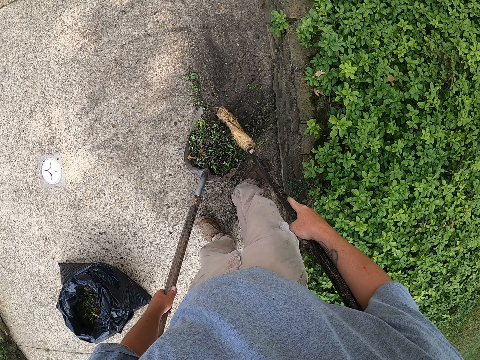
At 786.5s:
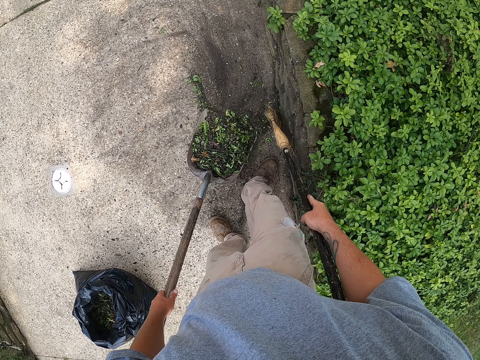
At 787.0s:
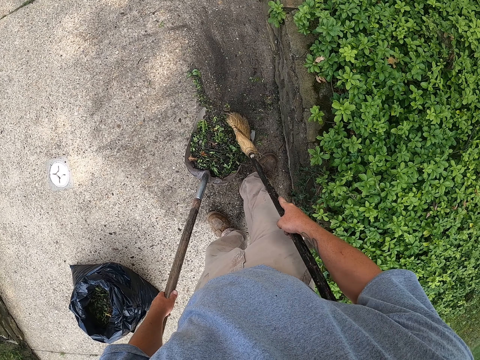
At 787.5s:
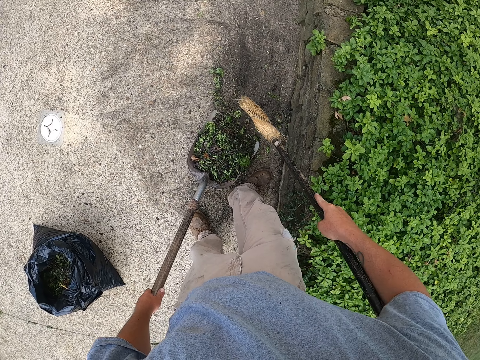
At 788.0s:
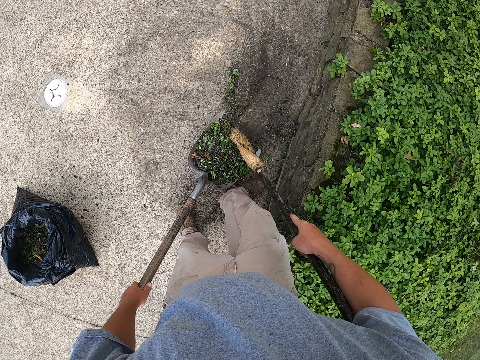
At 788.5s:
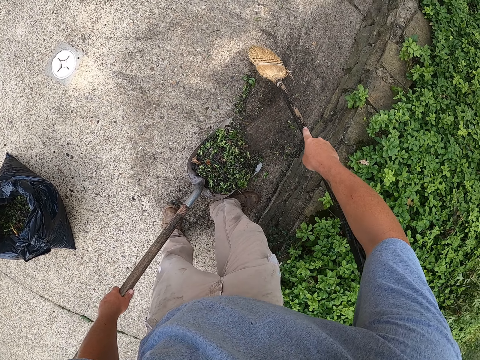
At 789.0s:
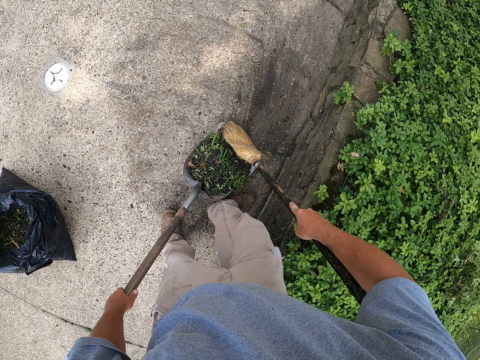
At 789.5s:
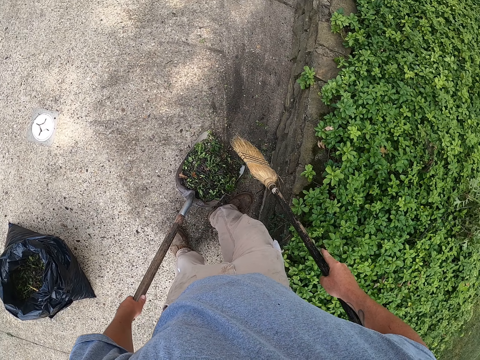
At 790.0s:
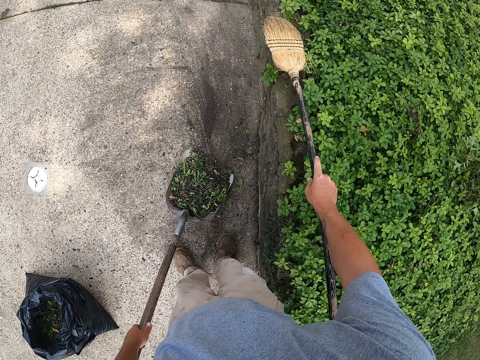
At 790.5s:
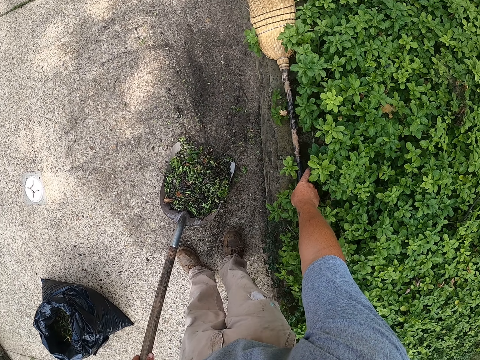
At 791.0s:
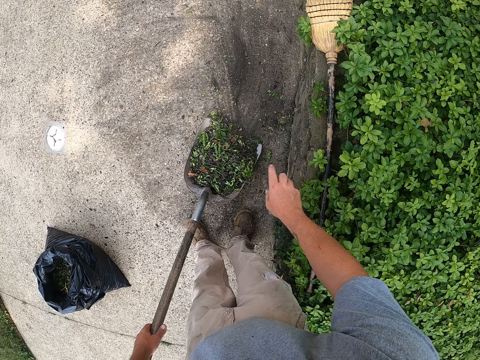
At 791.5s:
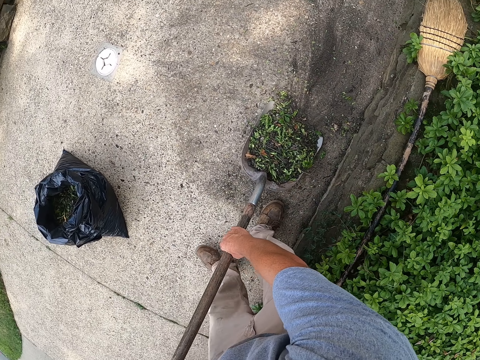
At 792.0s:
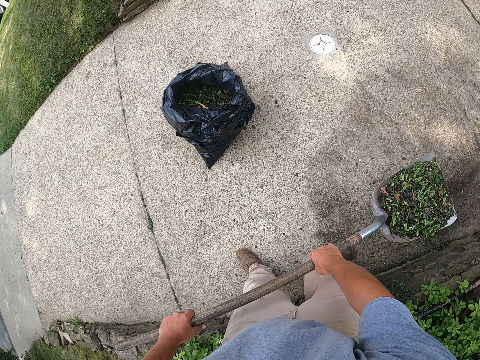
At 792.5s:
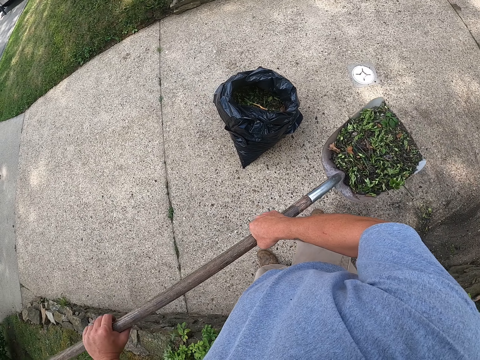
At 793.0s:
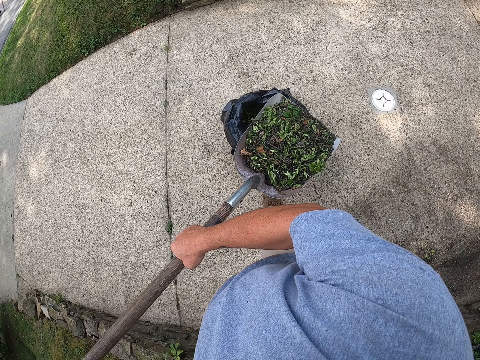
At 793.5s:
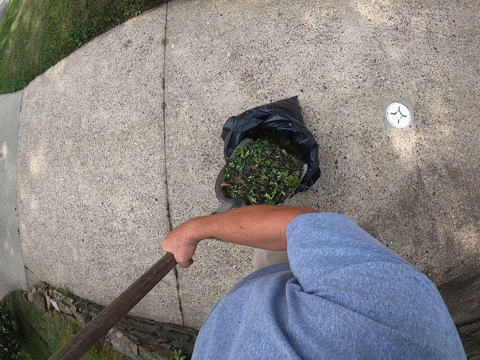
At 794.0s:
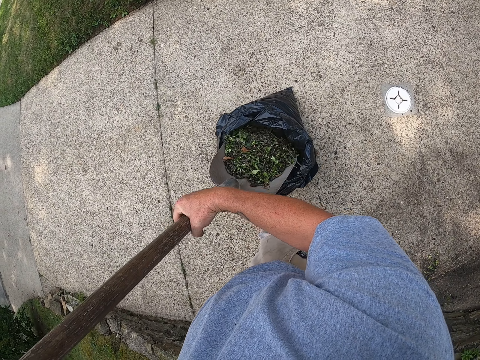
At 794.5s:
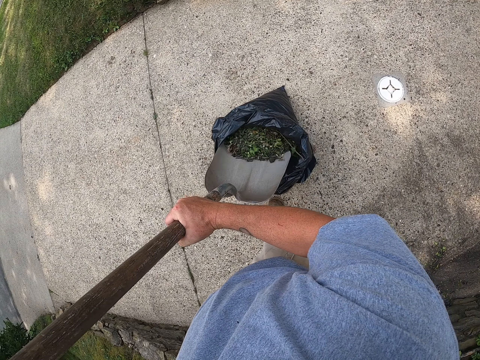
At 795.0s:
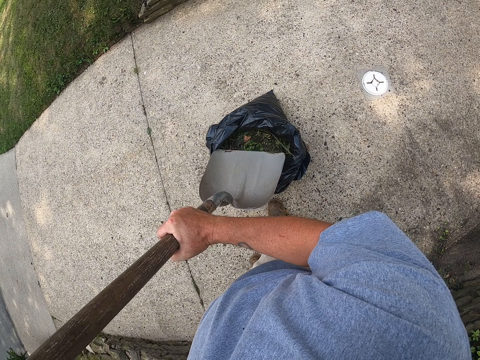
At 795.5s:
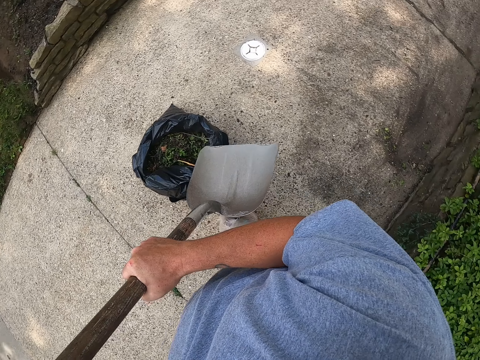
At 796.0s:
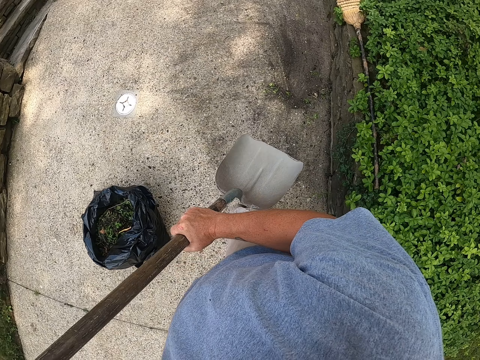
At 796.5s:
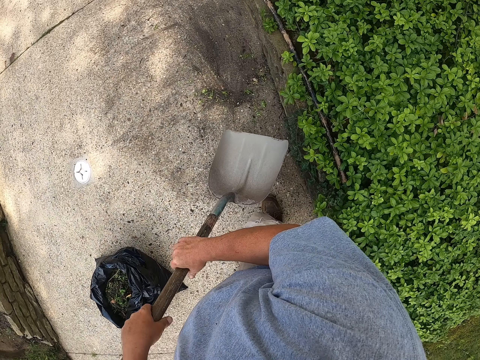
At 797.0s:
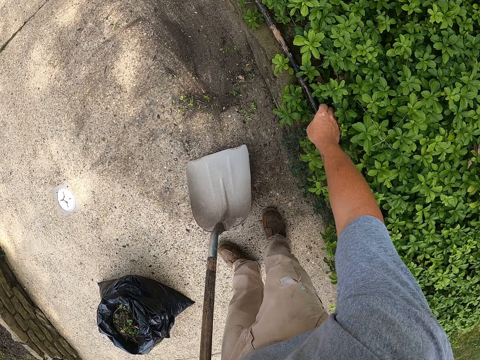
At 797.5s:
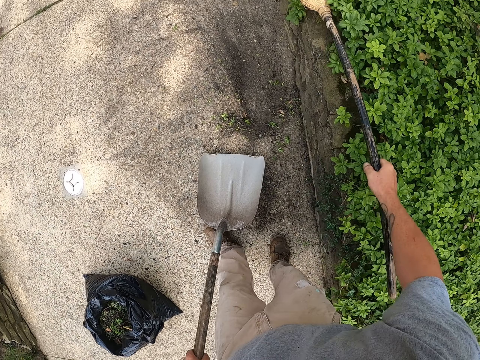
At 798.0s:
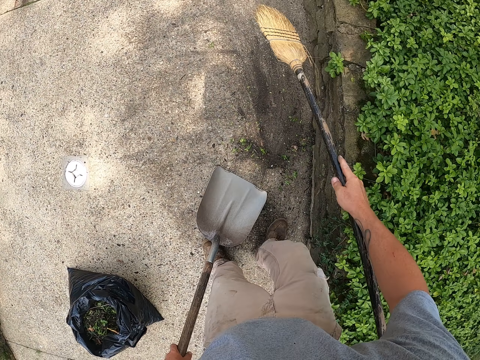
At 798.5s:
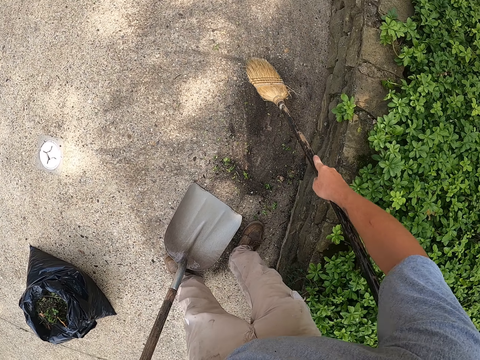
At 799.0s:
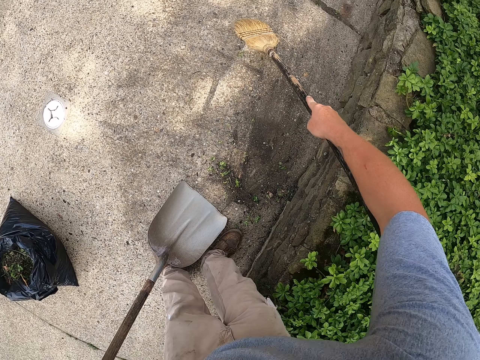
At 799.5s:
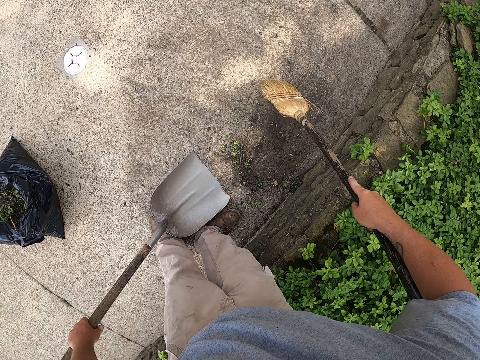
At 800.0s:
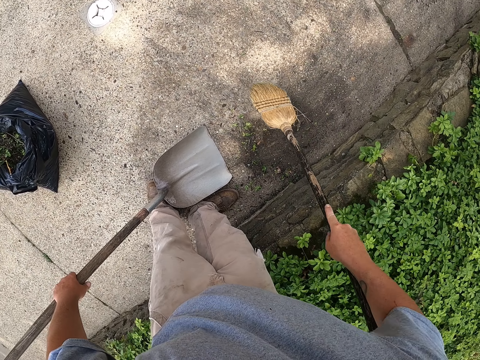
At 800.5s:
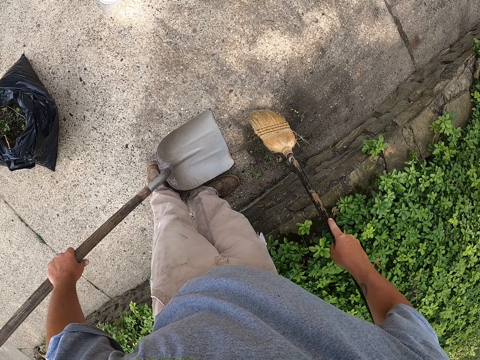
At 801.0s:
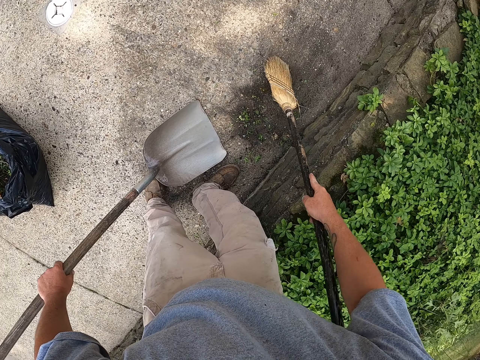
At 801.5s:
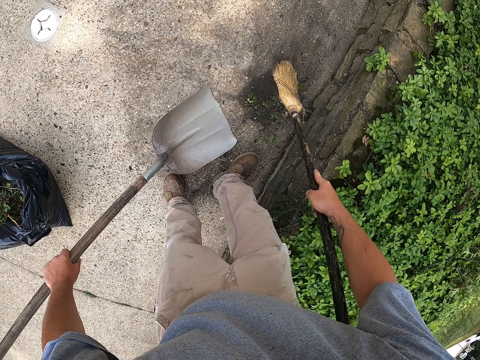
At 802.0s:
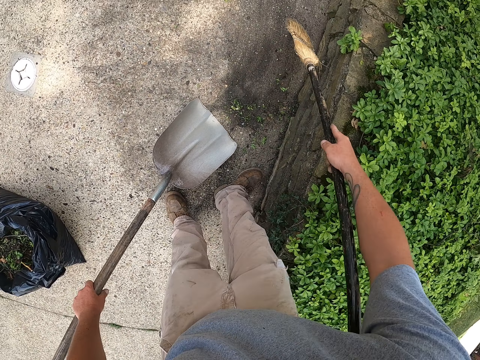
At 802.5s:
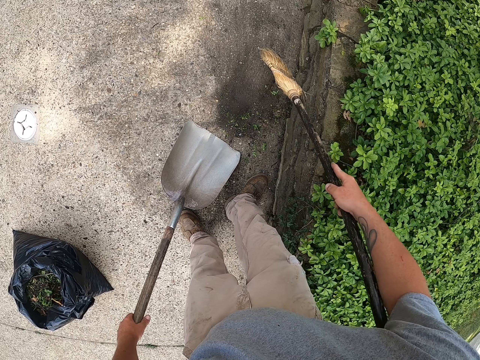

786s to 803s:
The camera wearer puts the broom on the wall. They lift the spade. They put litter in the waste bag. They pick up the broom, sweep with the broom, and pick trash with a shovel and the broom.

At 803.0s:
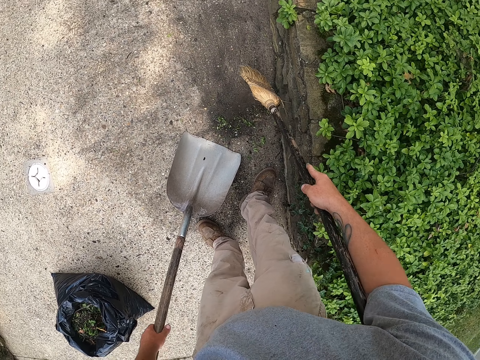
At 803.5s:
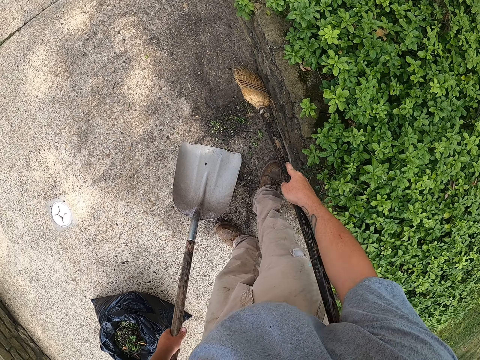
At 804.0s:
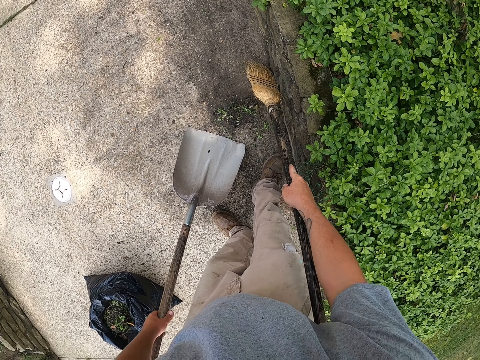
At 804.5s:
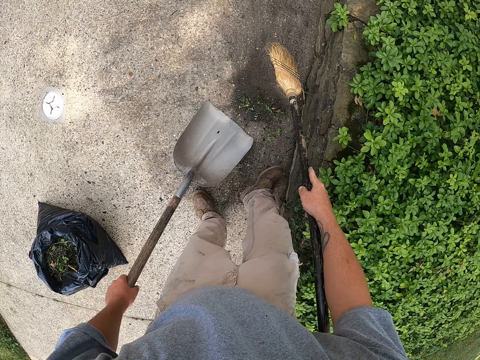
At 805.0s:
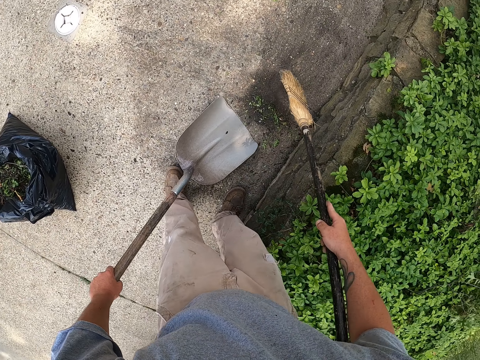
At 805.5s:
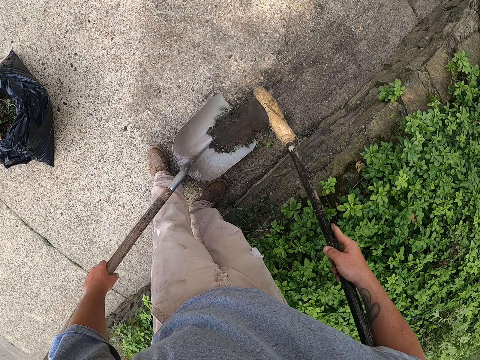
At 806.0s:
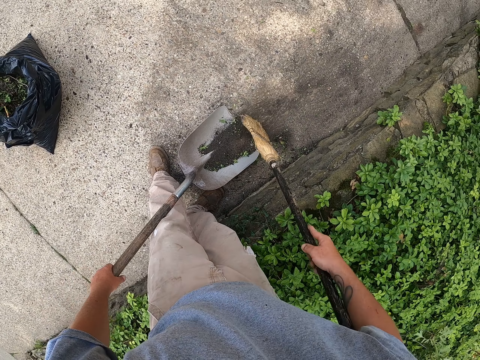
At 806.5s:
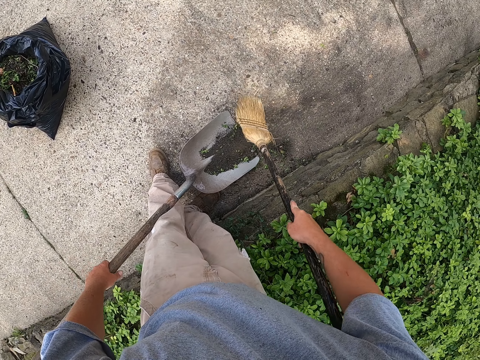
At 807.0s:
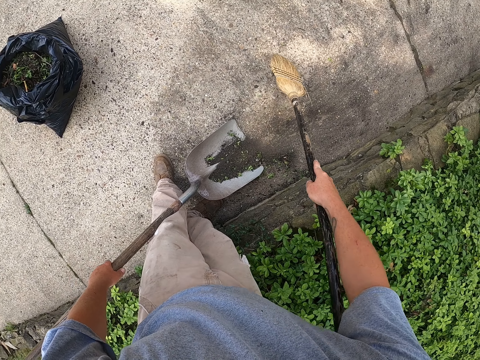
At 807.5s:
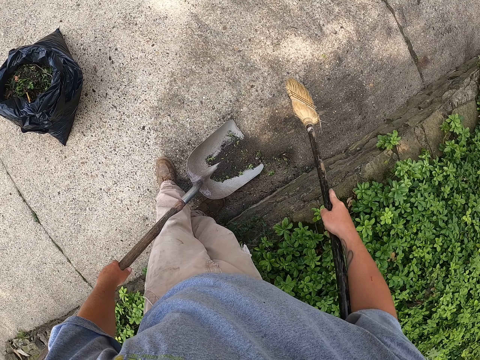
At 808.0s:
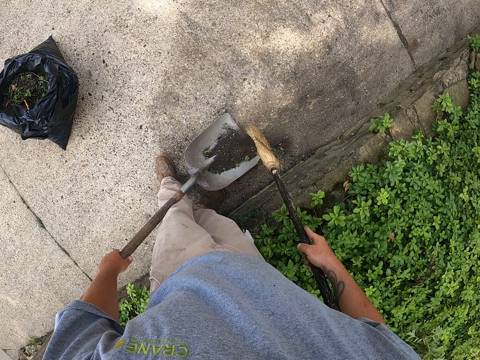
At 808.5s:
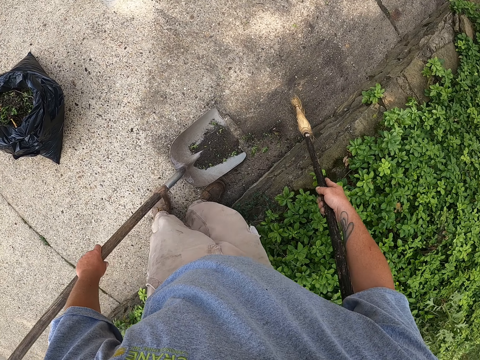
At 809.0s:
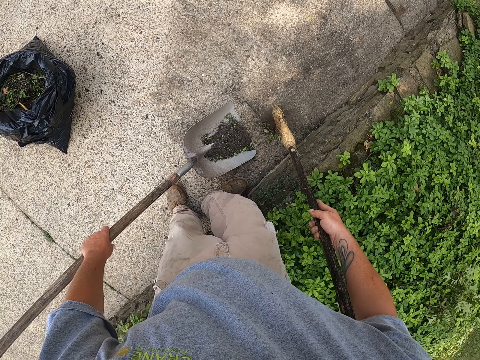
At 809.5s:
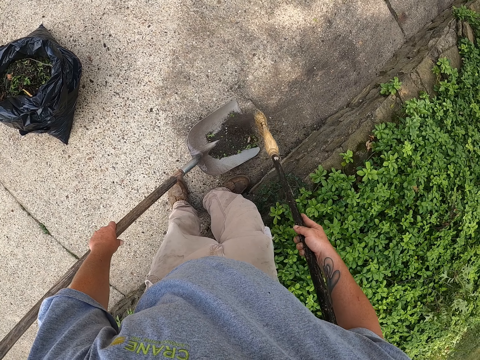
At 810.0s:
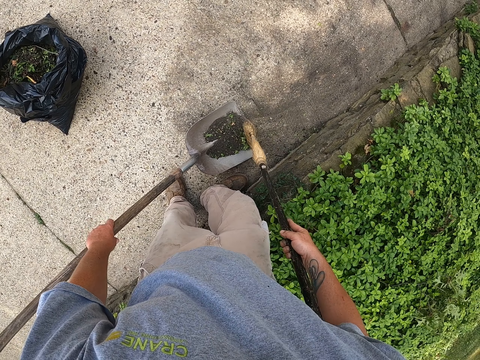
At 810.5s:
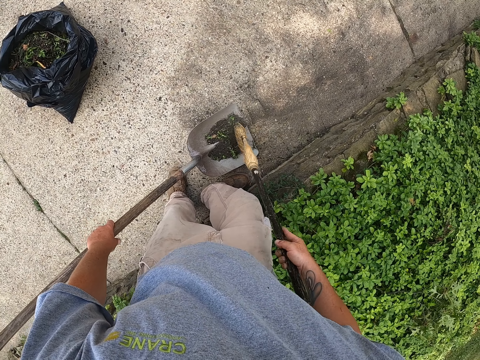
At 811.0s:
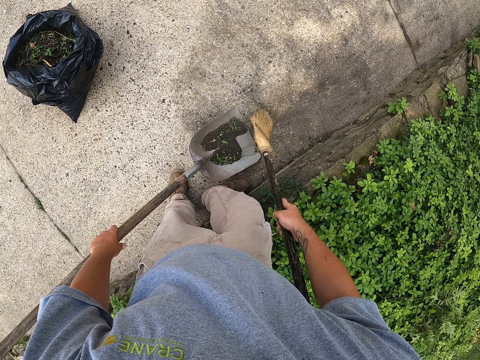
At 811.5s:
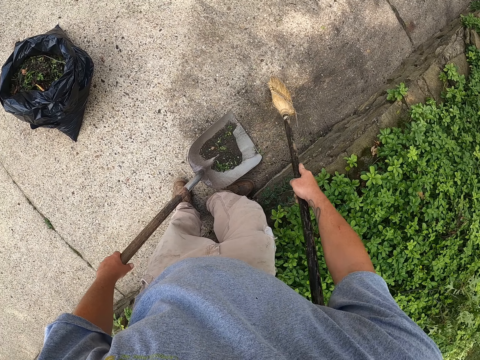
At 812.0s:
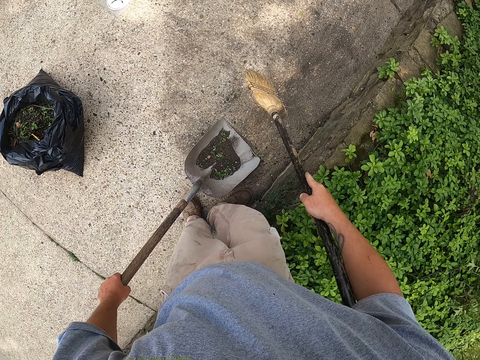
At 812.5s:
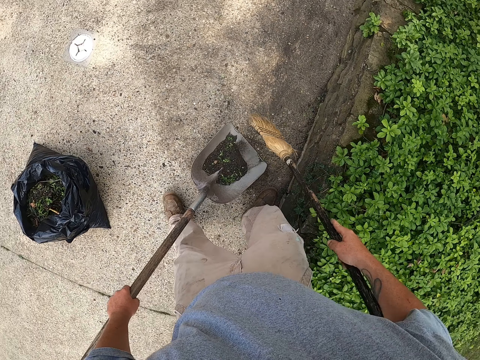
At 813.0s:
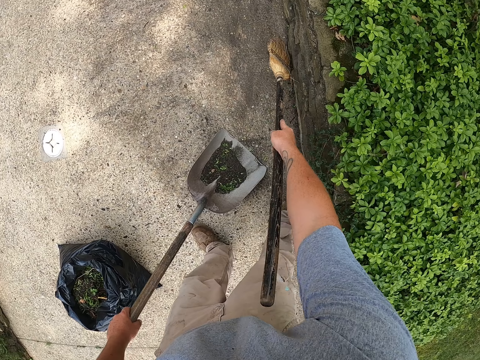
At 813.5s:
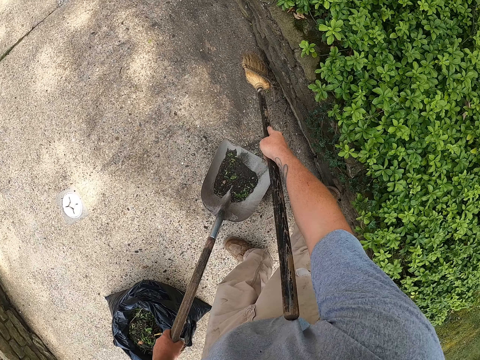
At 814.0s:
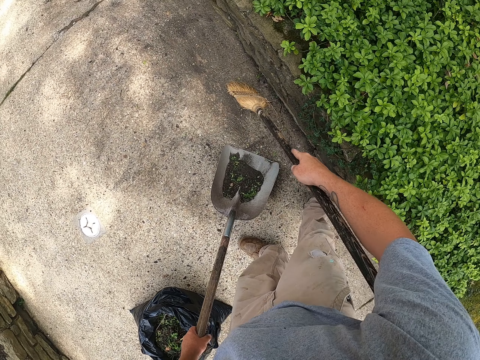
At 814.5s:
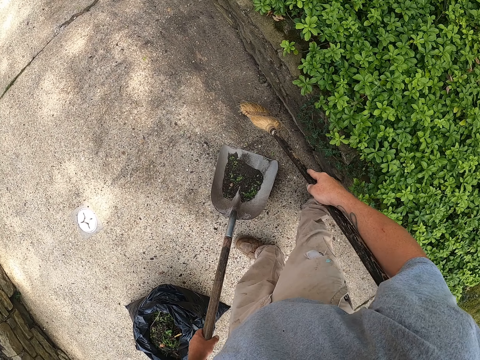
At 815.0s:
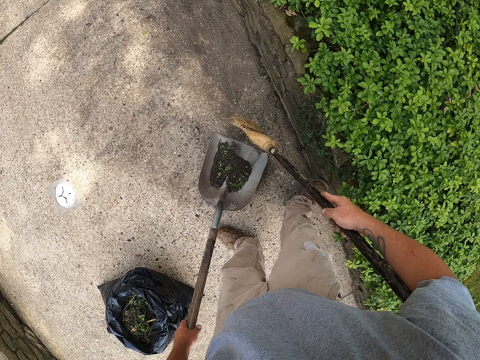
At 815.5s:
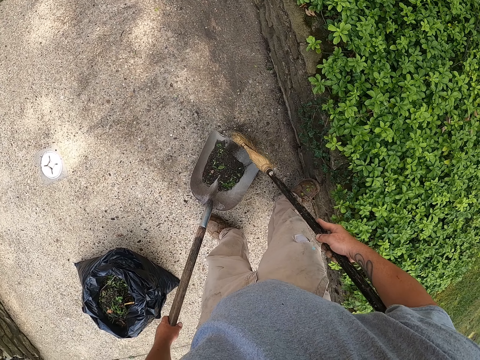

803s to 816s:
The camera wearer puts litter on the spade with a broom.
